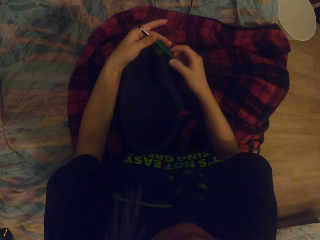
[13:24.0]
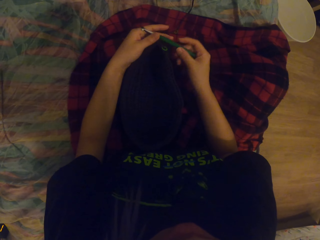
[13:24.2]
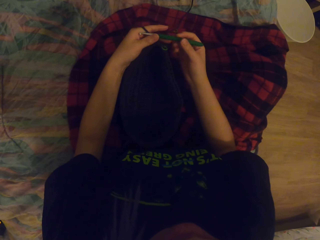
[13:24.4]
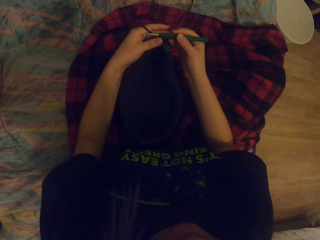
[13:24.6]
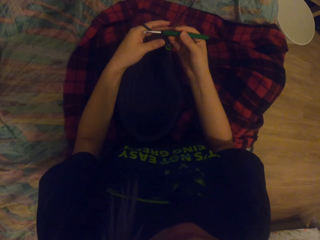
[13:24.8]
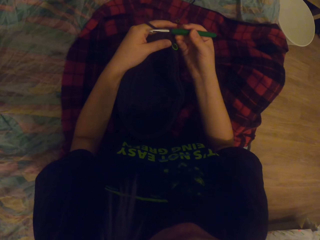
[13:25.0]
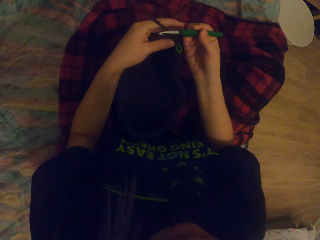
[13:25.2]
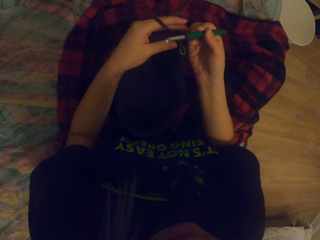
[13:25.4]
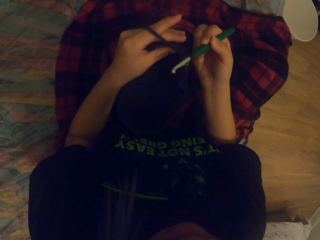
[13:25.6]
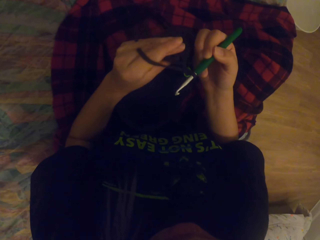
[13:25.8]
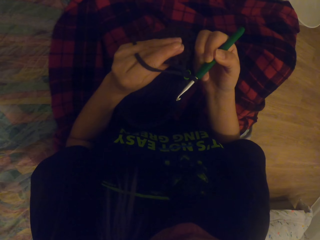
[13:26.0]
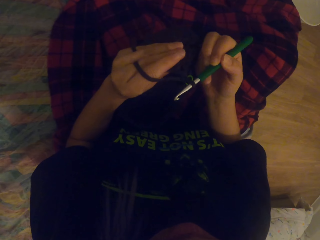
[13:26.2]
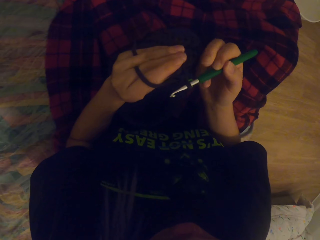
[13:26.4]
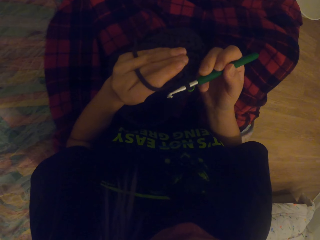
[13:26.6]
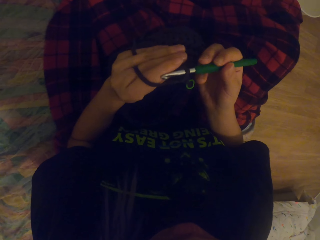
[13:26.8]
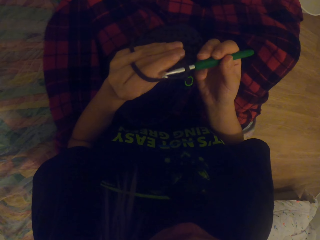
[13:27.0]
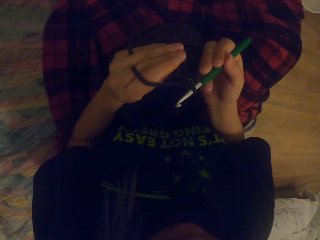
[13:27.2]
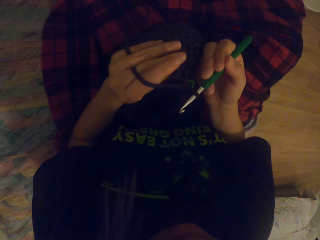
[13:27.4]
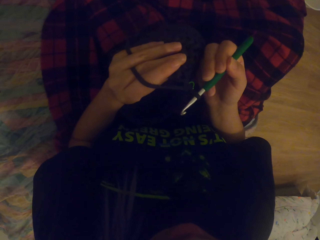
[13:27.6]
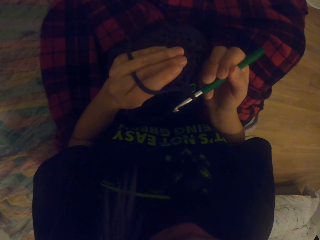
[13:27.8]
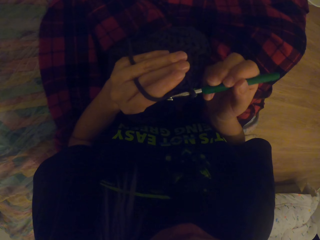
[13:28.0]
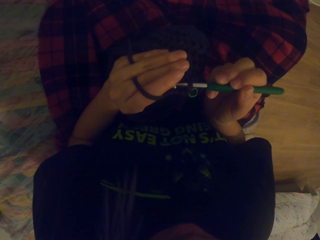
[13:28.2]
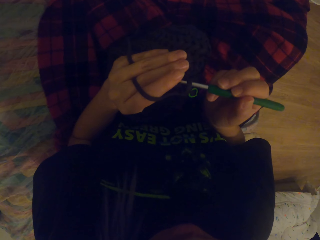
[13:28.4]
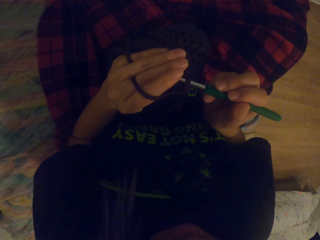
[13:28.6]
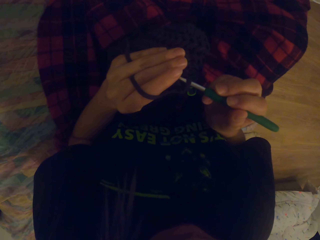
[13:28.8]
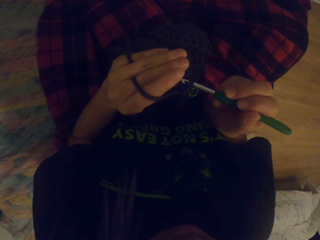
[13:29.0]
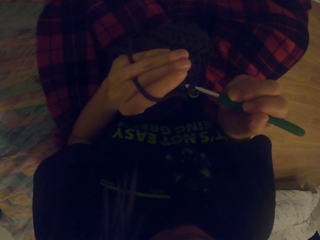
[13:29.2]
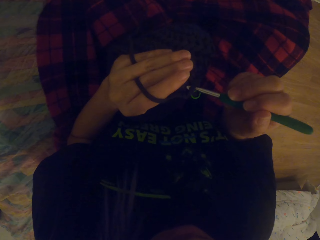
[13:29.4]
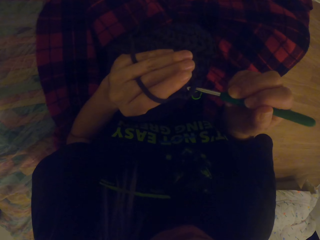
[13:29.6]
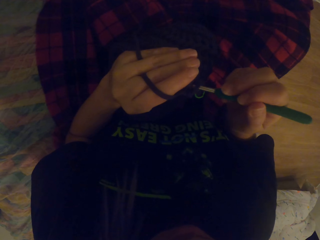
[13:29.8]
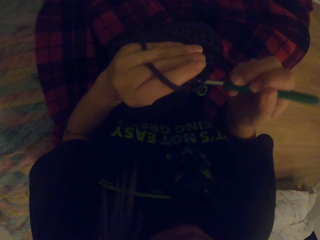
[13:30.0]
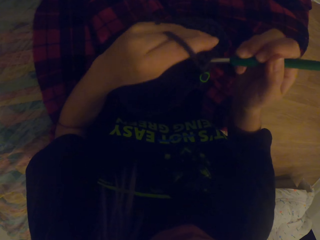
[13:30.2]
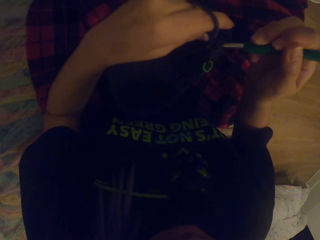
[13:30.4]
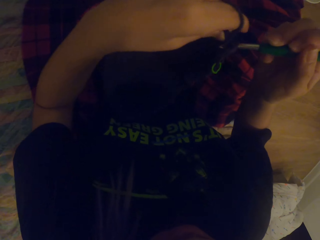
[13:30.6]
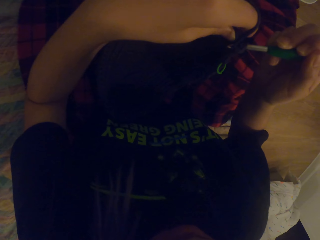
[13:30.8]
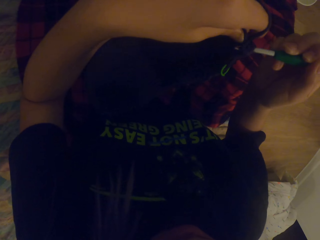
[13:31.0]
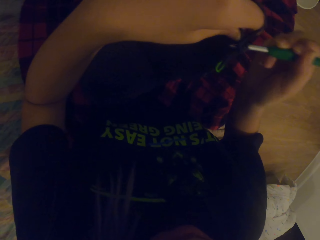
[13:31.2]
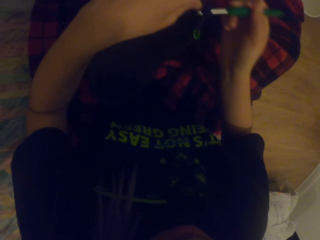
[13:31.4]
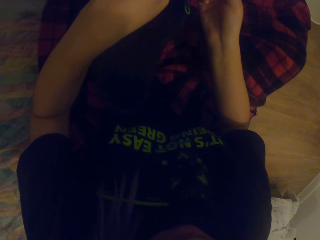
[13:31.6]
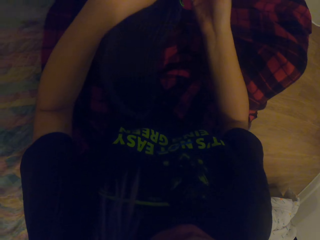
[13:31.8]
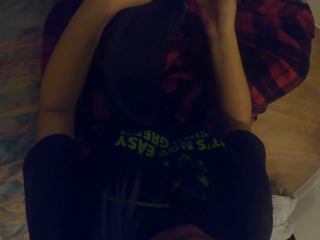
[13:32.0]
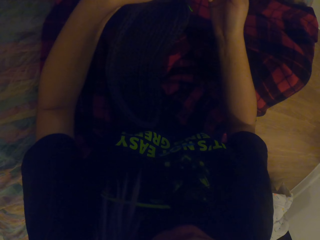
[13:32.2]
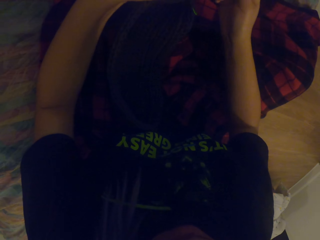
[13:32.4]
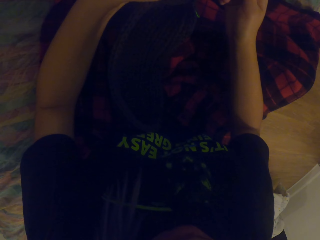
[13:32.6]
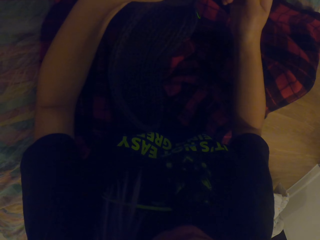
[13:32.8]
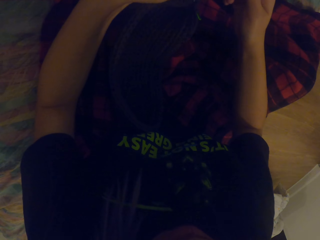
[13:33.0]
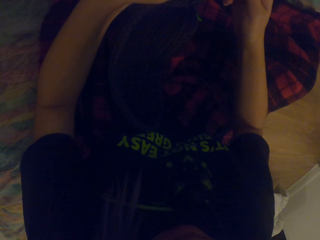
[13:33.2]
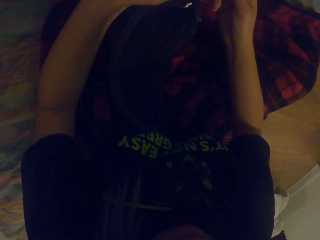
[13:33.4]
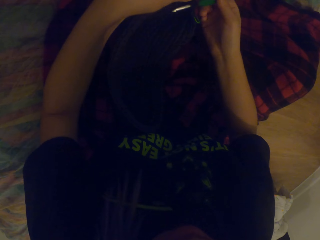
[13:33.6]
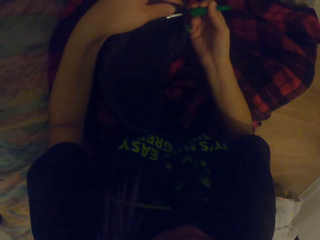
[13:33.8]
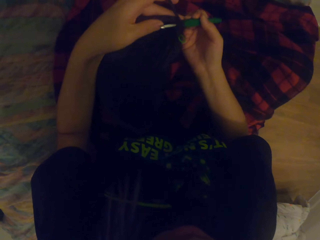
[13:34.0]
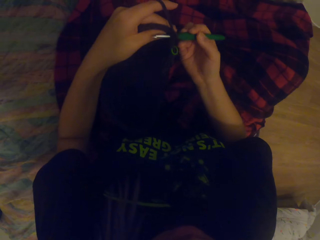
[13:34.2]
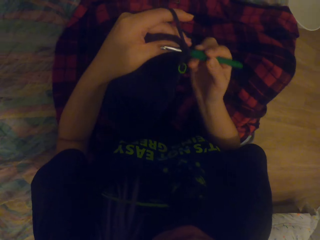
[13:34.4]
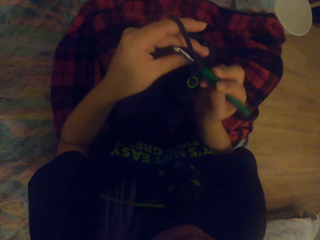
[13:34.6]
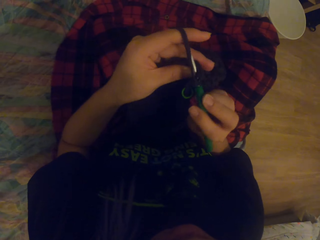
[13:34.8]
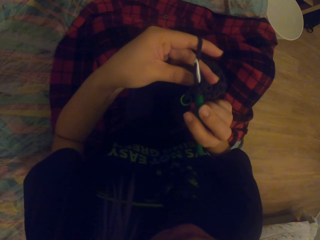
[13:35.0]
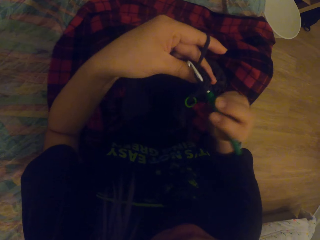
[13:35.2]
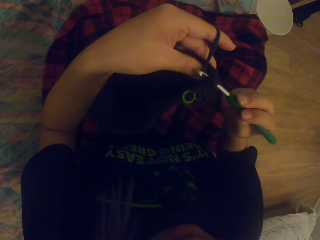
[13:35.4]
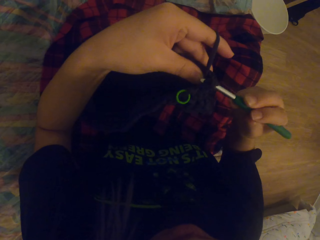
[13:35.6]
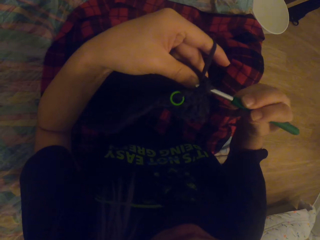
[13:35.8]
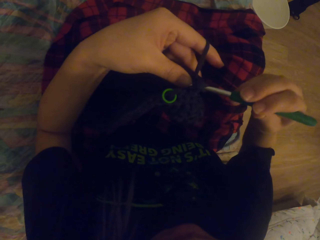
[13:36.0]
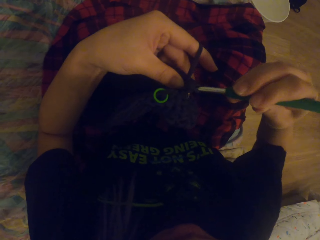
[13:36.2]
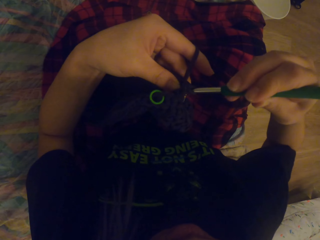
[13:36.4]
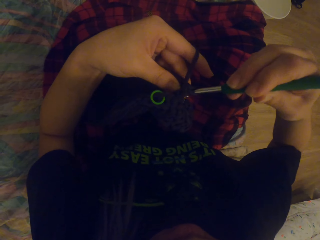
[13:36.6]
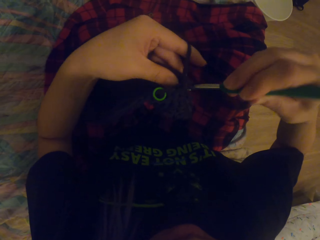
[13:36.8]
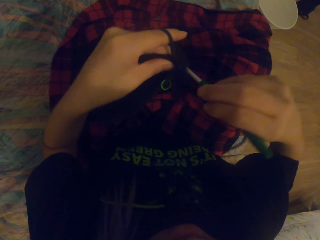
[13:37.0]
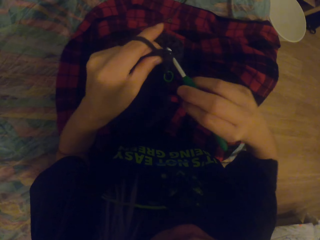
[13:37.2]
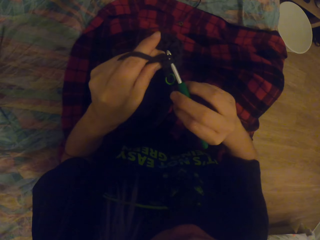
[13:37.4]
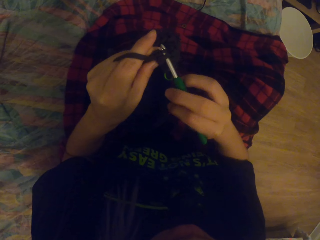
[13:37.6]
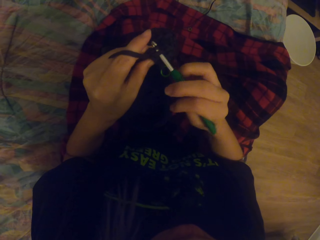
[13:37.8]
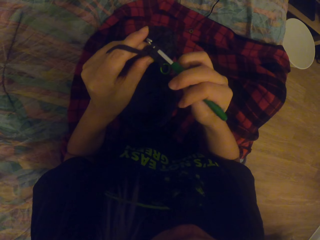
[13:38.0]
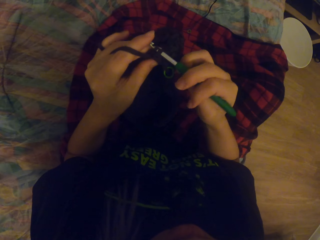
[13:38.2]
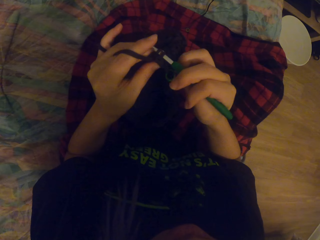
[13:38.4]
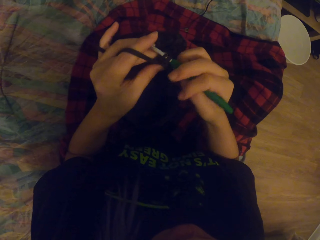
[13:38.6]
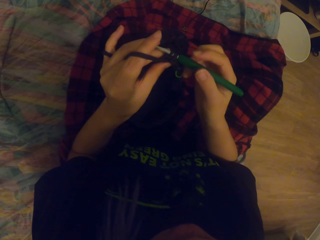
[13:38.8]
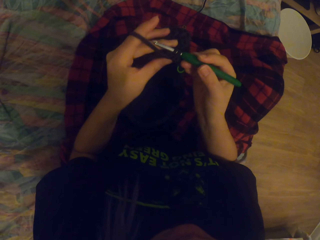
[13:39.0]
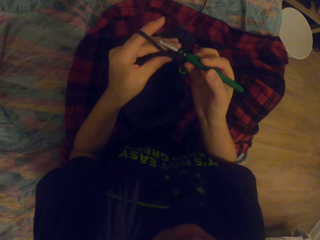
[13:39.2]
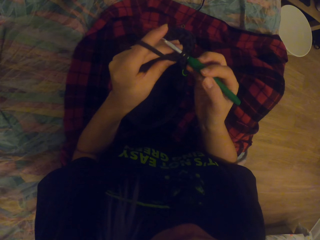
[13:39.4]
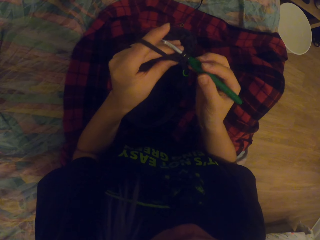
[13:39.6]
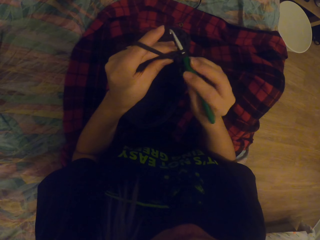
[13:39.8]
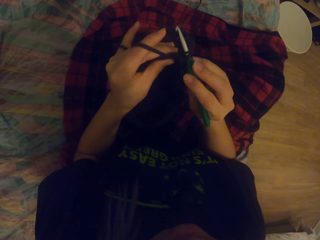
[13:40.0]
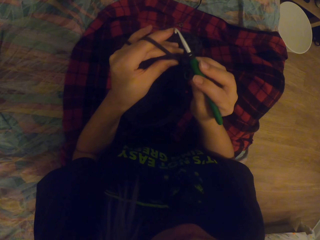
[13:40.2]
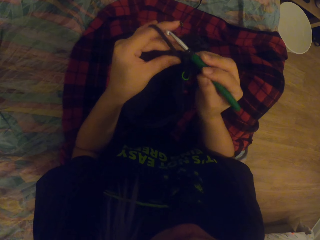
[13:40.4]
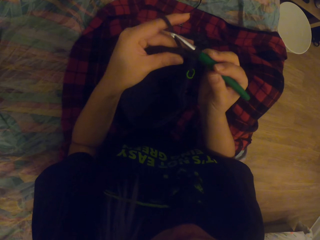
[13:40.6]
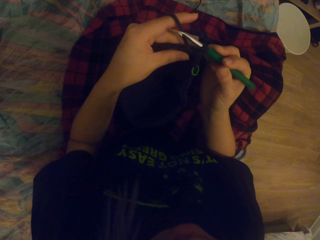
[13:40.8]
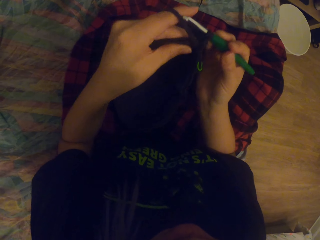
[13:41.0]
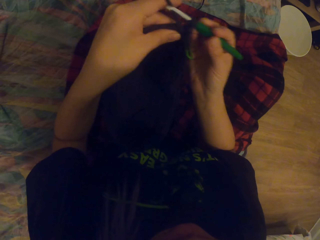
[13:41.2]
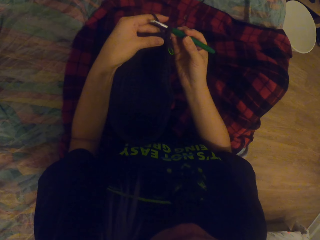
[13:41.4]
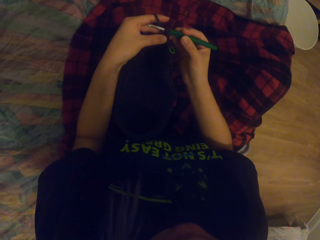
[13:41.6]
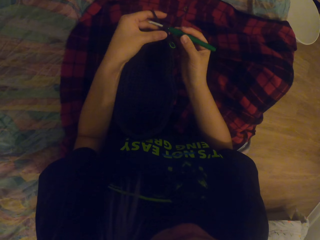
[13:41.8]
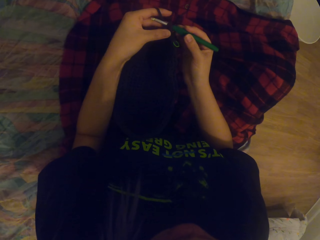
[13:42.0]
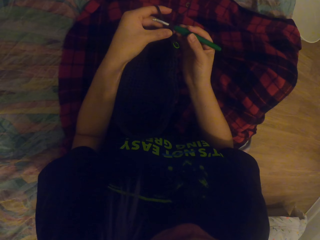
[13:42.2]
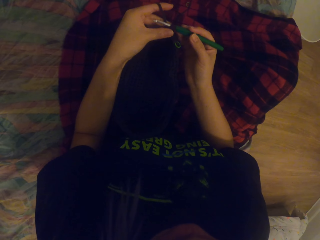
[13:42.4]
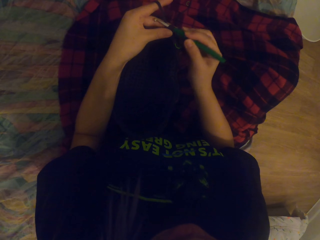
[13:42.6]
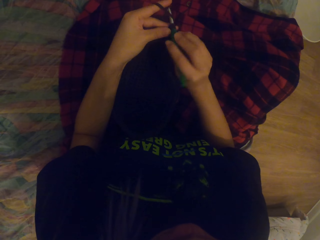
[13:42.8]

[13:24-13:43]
The camera wearer takes the needle. They lift the fabric. They look at the fabric. They move the needle. They lift the fabric. They put the fabric on the lap. They knit the fabric with the needle. They knit the fabric with the needle again.

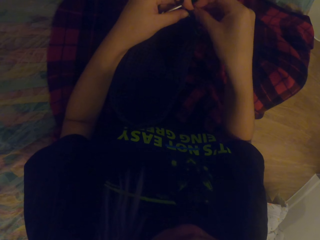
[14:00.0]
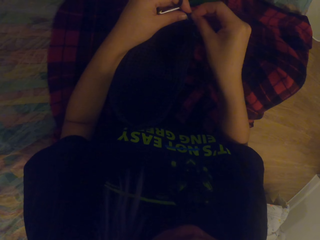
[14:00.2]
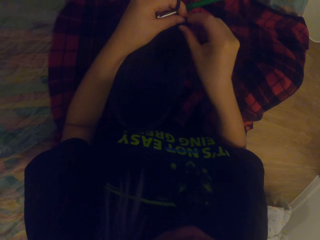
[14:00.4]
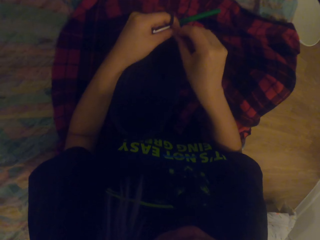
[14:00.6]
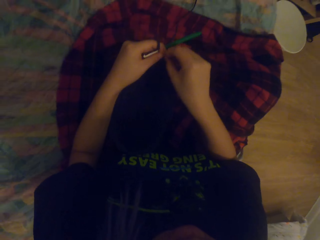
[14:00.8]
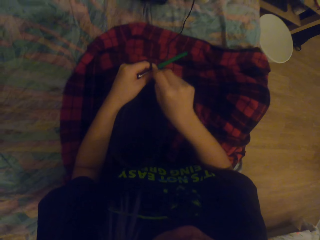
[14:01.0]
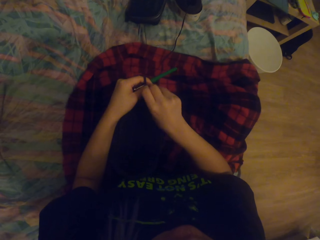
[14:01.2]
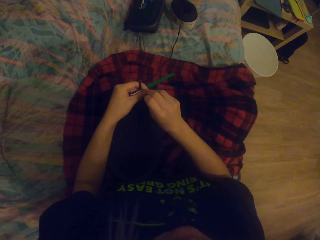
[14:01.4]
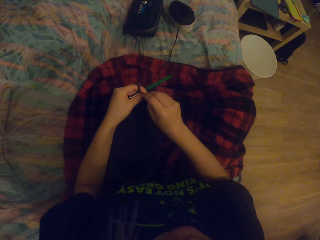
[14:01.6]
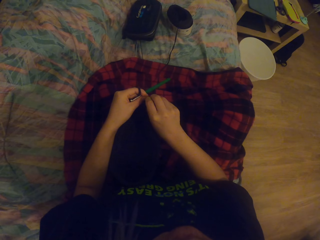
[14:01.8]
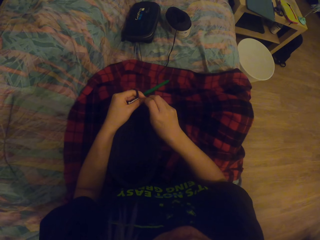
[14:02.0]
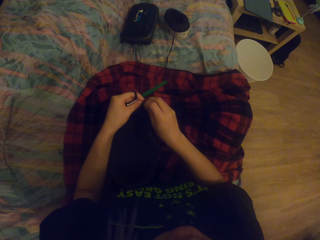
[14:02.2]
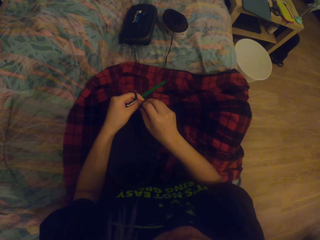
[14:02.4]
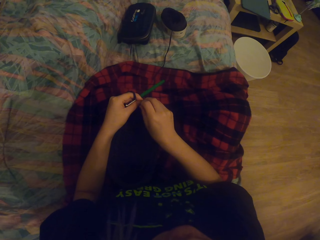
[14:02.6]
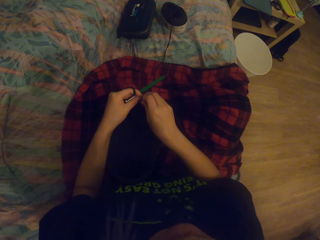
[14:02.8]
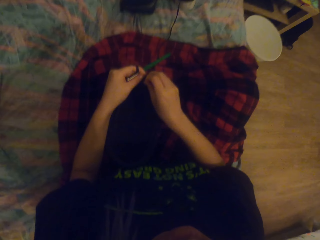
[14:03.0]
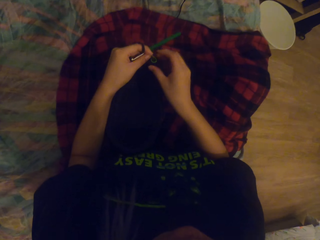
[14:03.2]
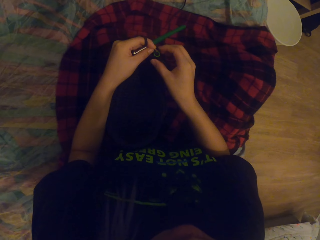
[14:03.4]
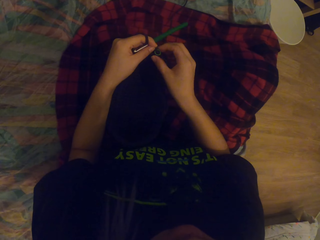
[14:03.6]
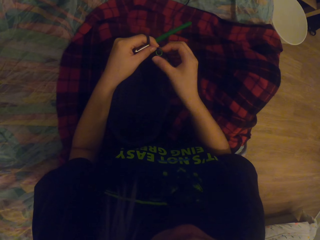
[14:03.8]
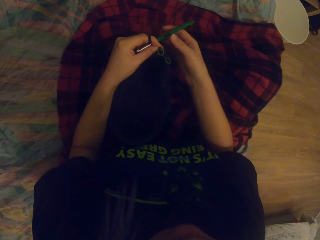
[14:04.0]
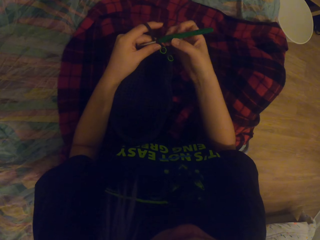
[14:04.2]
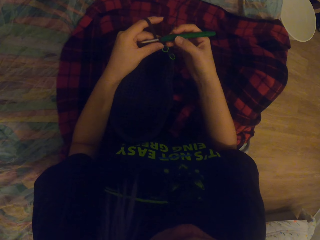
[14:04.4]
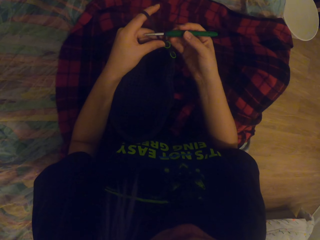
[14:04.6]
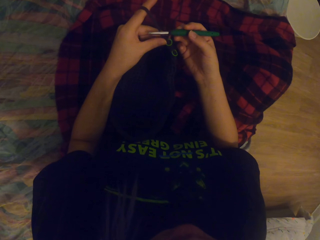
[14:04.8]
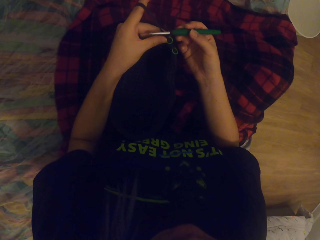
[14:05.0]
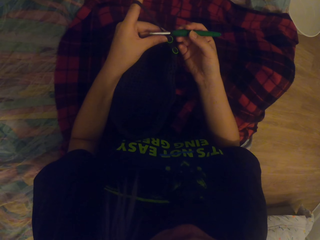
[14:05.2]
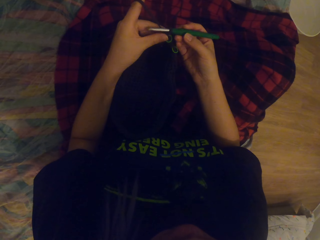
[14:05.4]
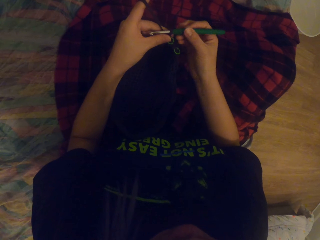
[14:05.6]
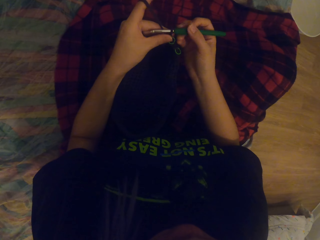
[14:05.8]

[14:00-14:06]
The camera wearer adds a tiny ribbon to the wool. They hold the knitting needle.
